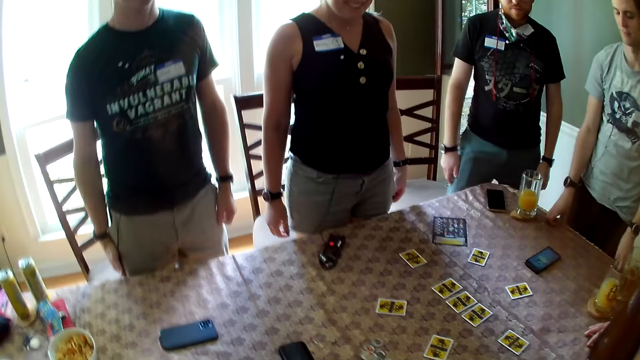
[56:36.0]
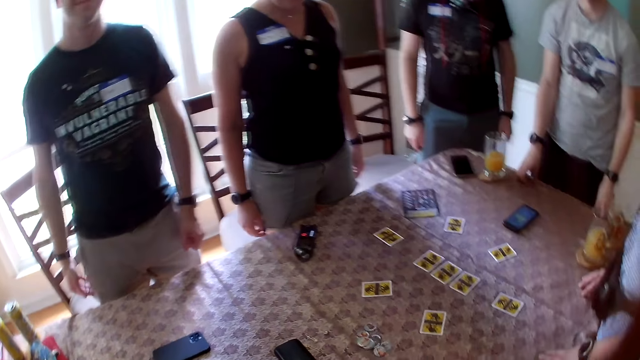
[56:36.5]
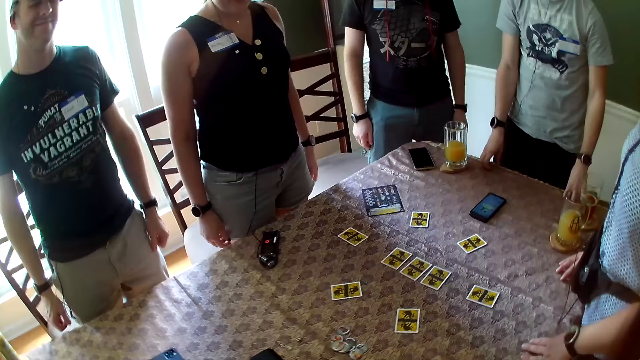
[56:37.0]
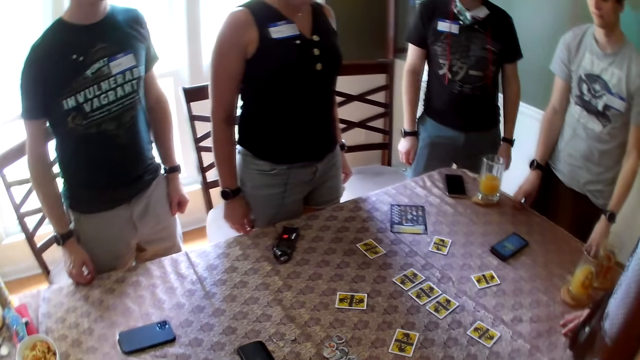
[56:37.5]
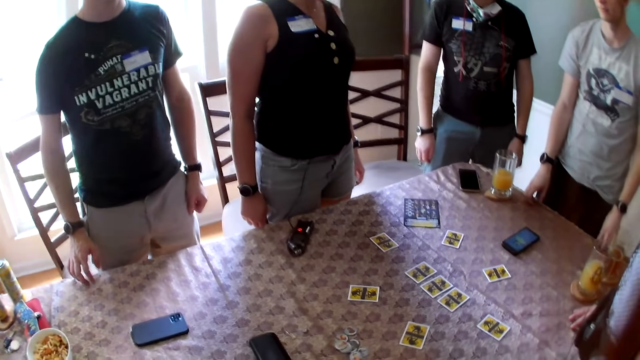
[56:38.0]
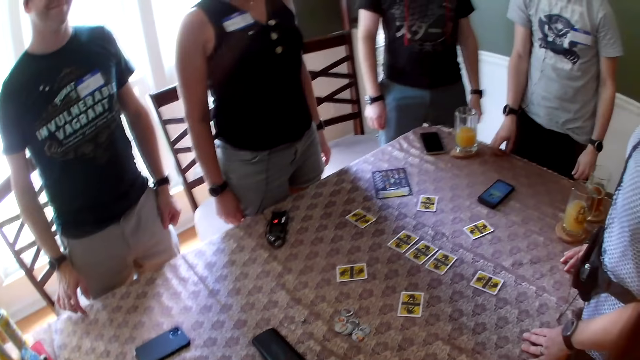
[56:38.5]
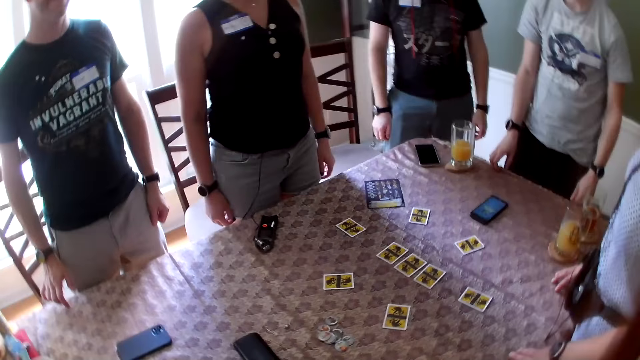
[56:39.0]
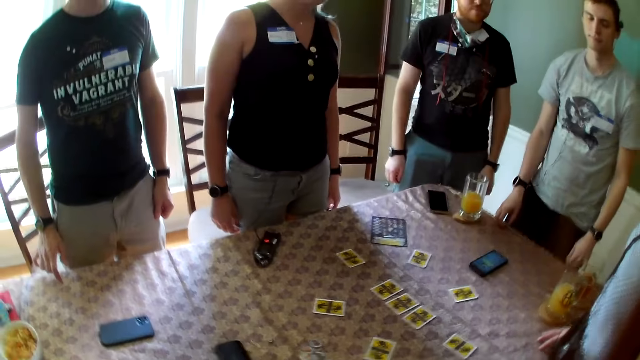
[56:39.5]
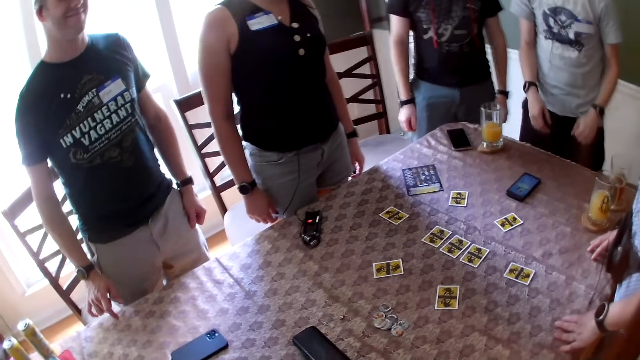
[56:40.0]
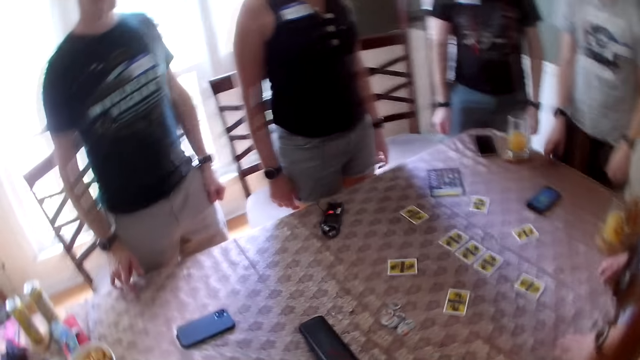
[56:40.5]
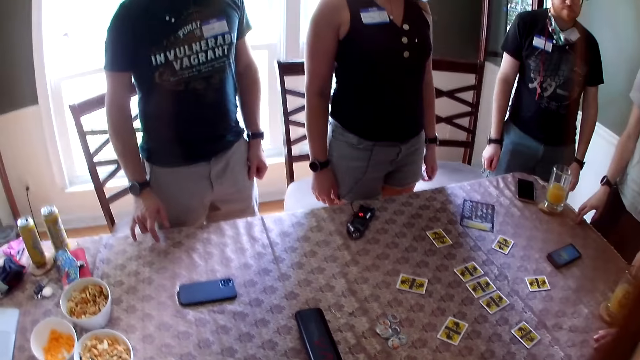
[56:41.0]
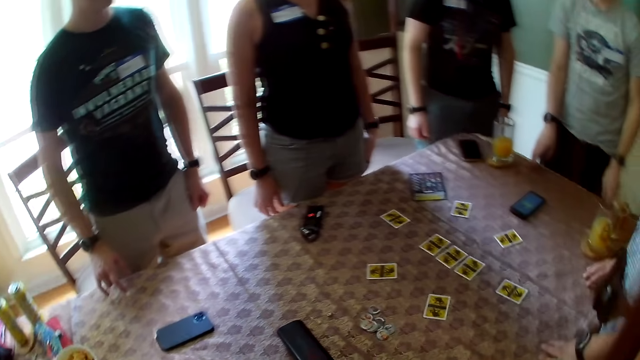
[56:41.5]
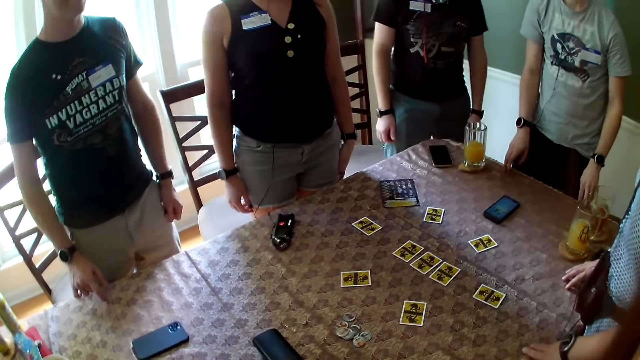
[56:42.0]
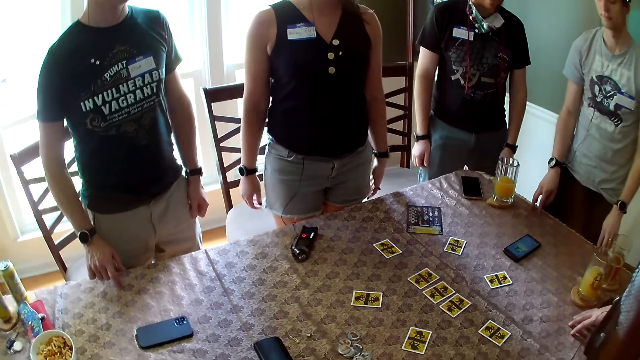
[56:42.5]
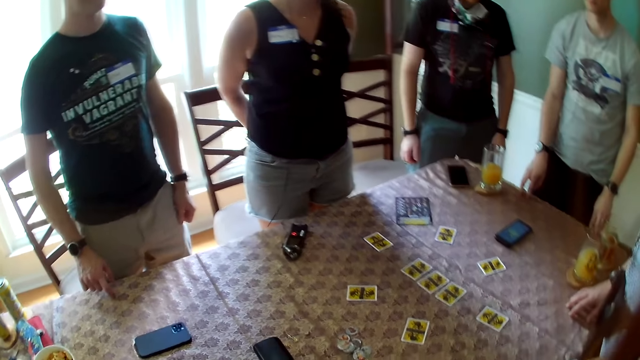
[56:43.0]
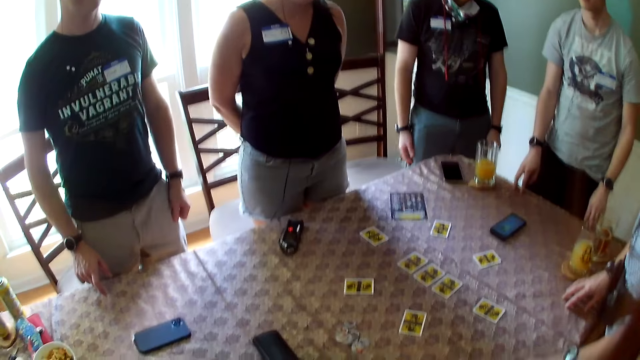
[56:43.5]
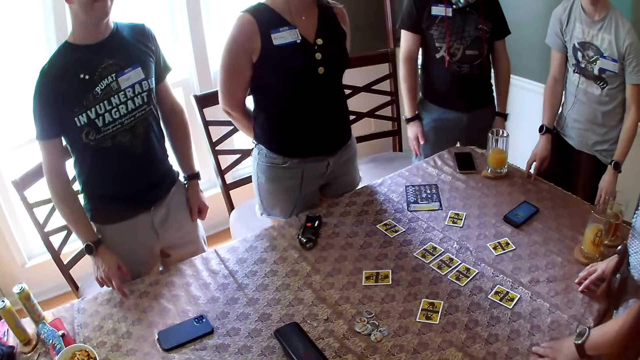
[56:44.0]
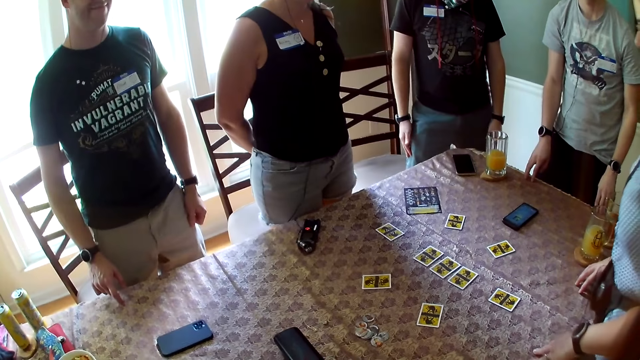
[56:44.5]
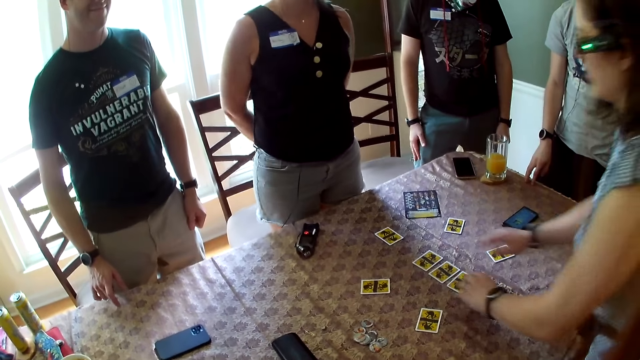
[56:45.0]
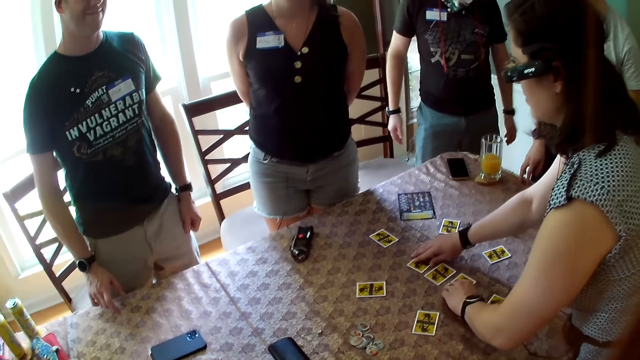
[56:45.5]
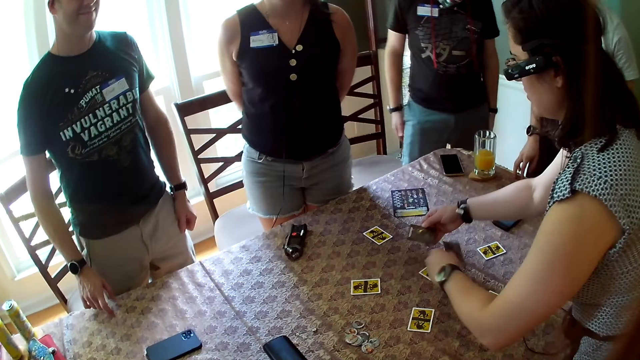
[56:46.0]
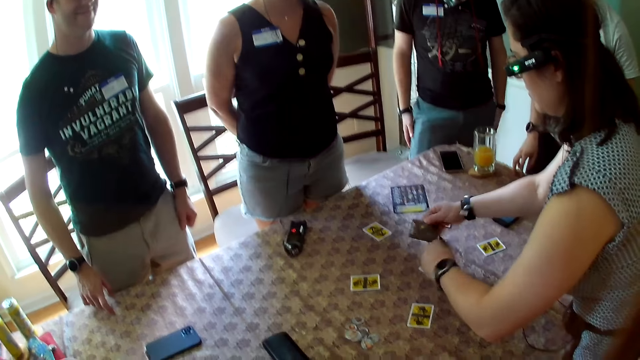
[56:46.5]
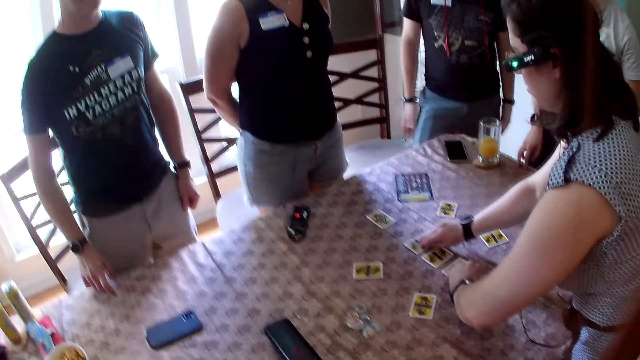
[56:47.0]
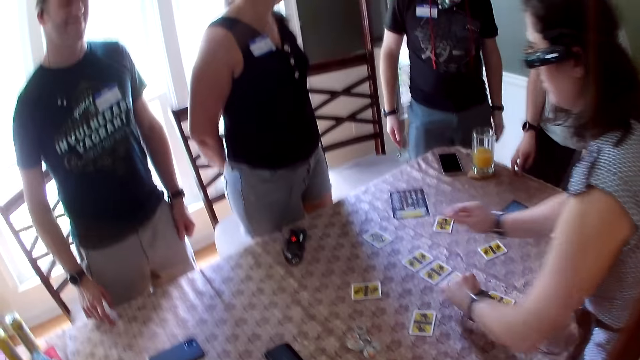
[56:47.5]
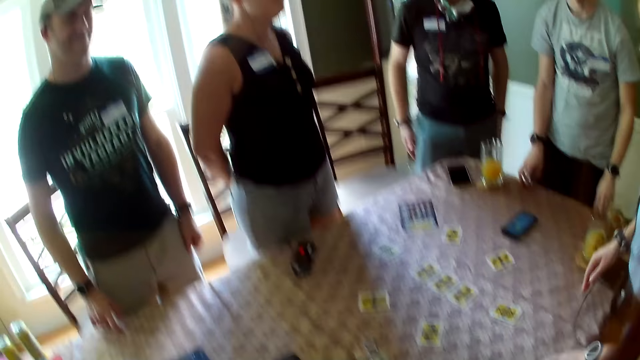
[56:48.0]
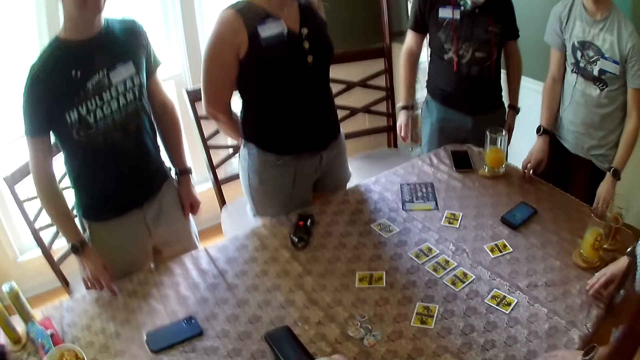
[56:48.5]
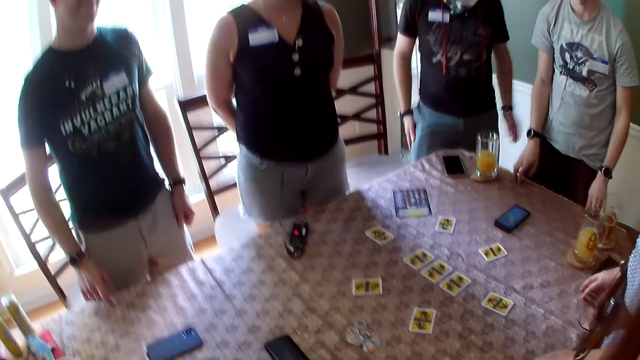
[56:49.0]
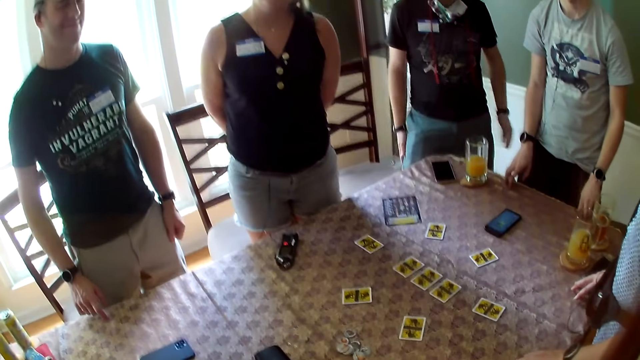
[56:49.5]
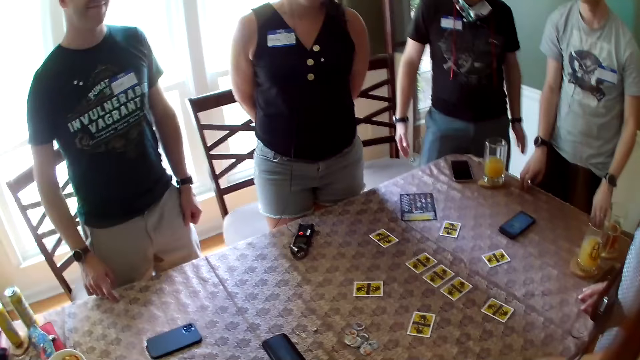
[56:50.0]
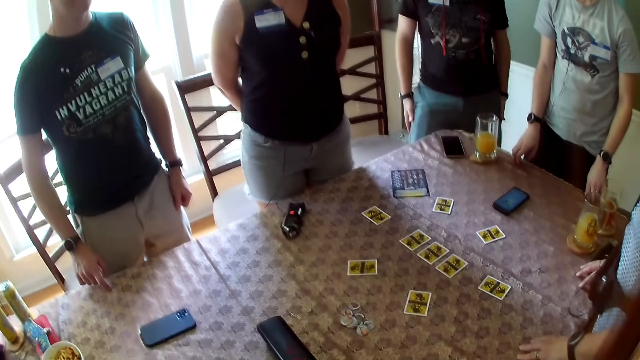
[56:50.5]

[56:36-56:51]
A man taps the table with his right hand. Another man taps his laps with his hands. A woman opens two cards each on the table with her hands. The woman checks the cards on the table with both hands. The woman puts the cards in her hands face down on the table.

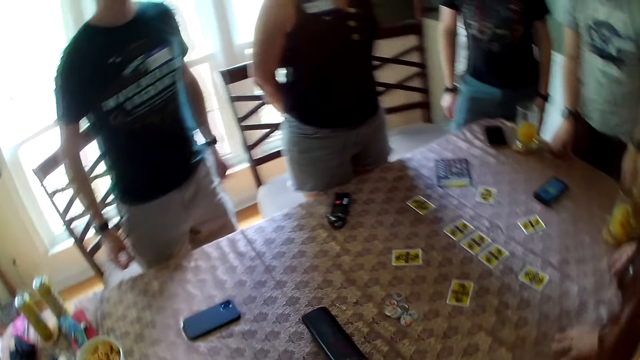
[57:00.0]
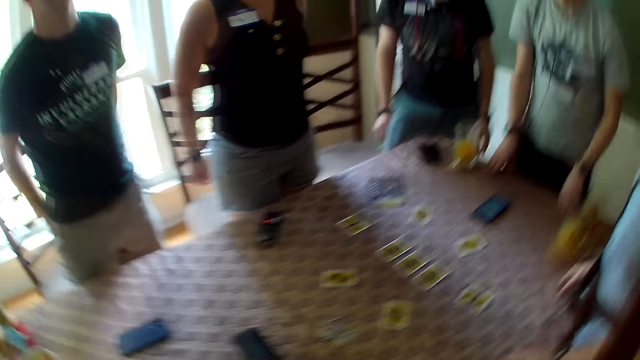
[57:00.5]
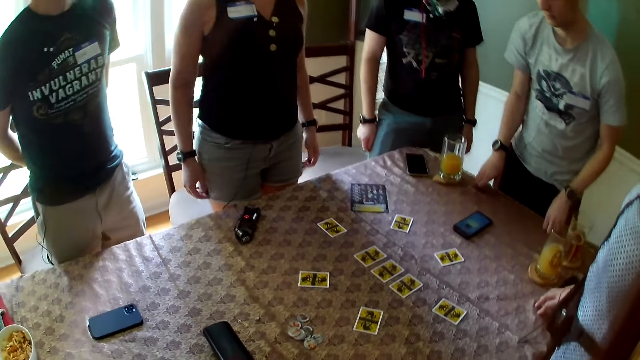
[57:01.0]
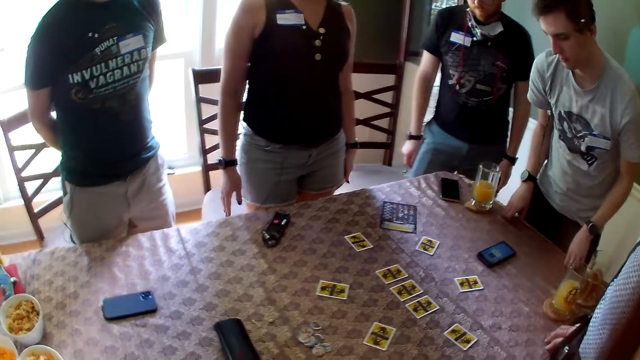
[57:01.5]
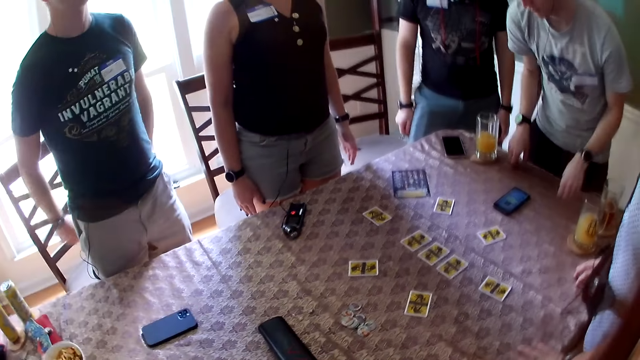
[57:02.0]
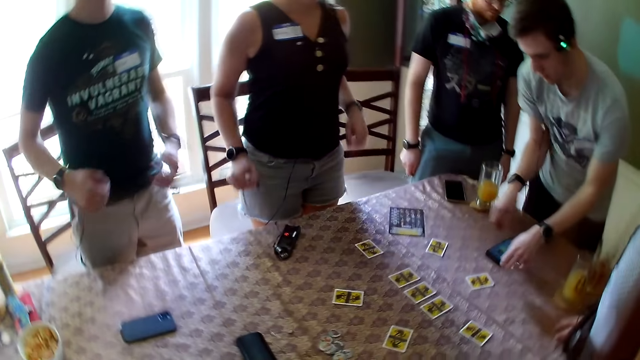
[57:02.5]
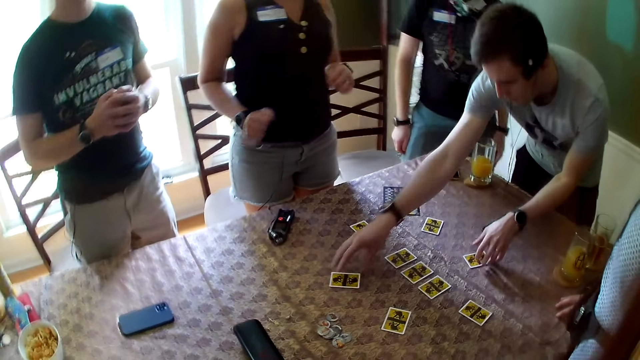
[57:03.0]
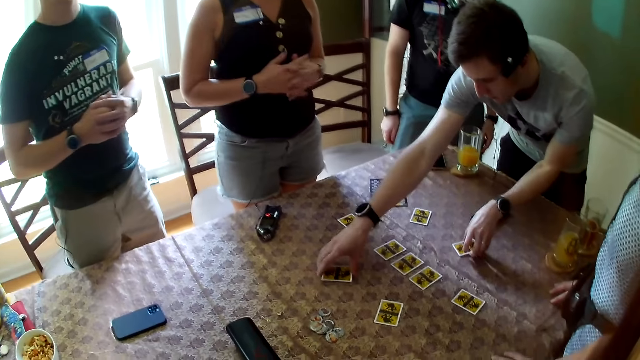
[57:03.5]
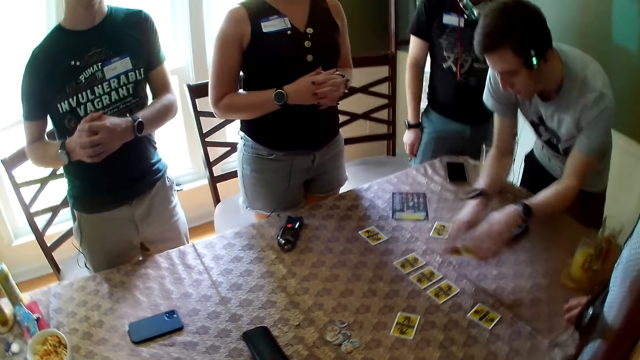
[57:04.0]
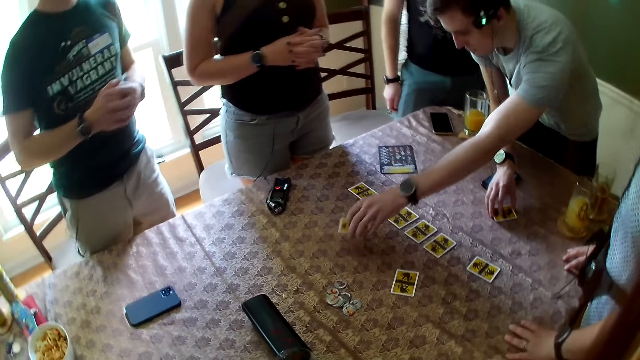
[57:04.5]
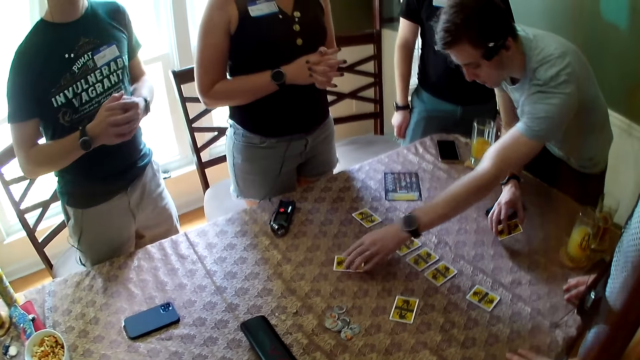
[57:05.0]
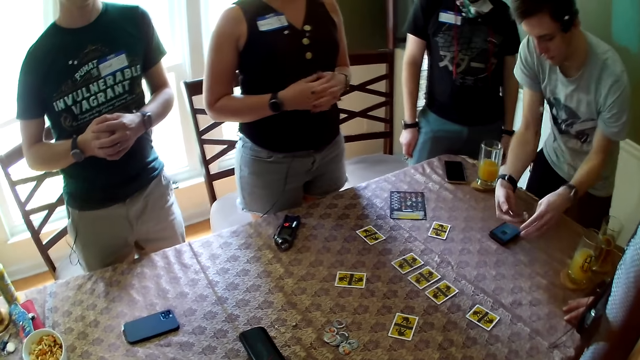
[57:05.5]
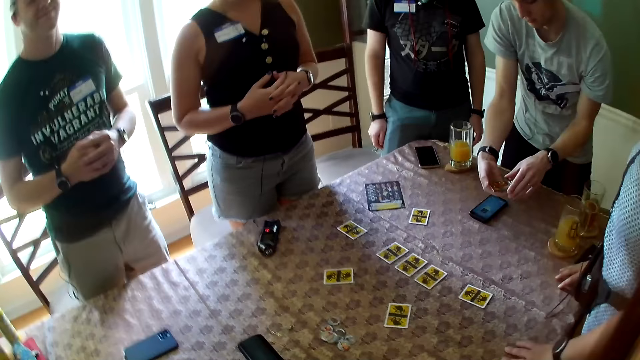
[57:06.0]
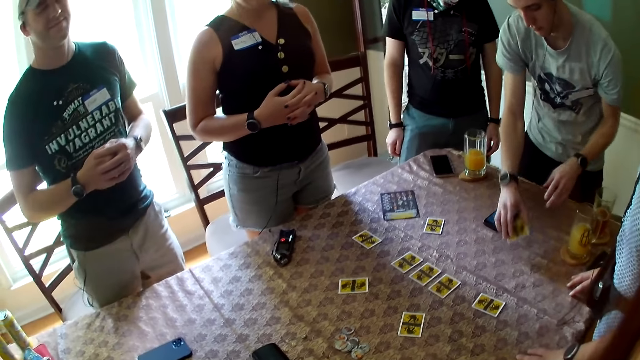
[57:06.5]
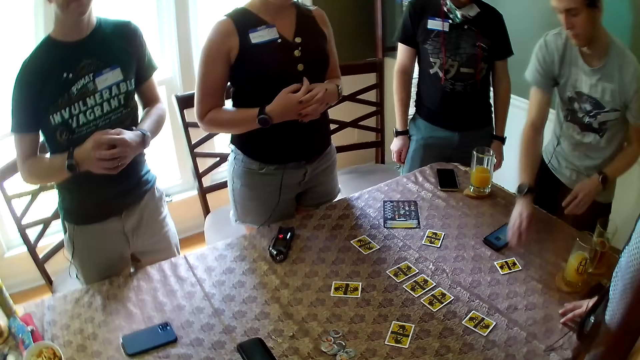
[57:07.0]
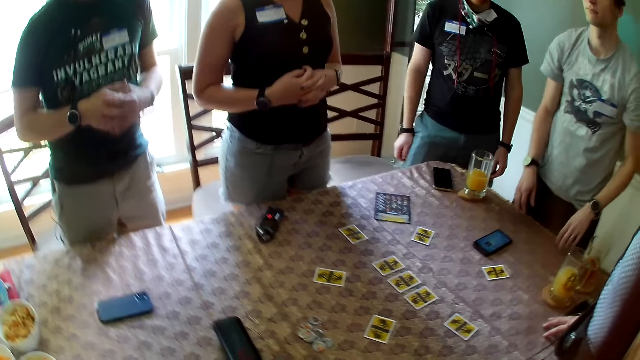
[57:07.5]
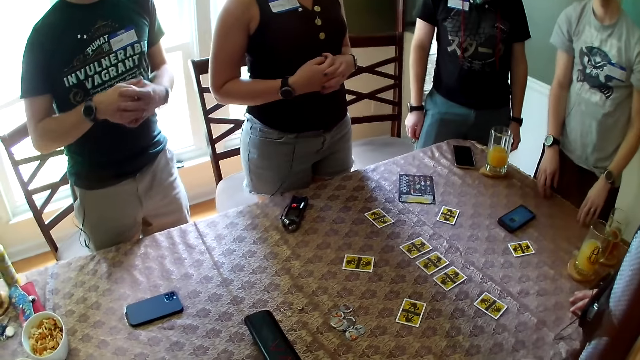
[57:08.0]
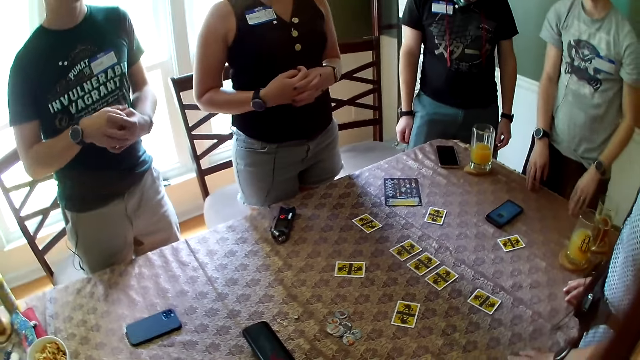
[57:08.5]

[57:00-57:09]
A man turns the cards on the table. The man picks up the card on the table with his left hand, picks up the card on the table with his right hand, and swaps the cards in his hands on the table. The man checks the card in his right hand and puts the card in his right hand on the table.
